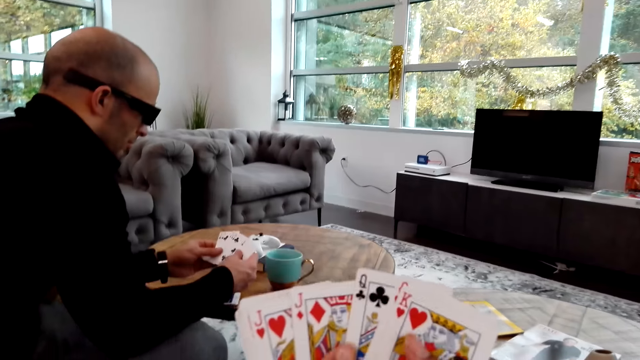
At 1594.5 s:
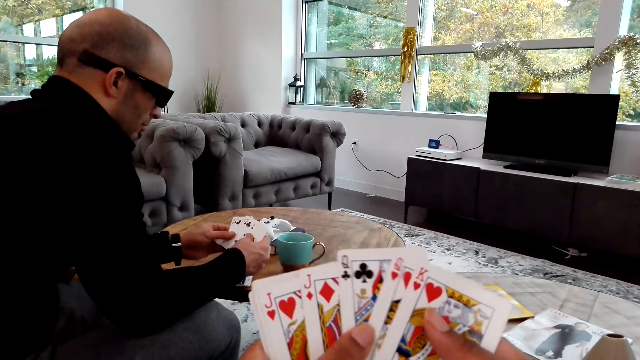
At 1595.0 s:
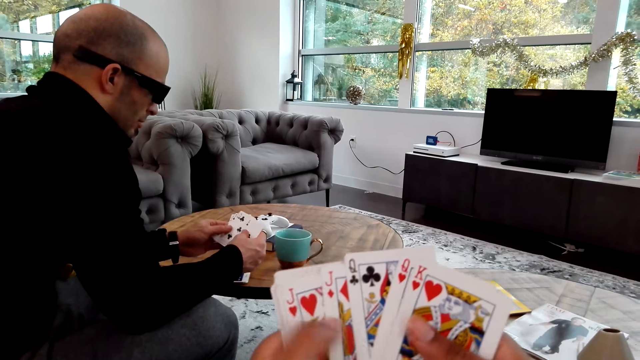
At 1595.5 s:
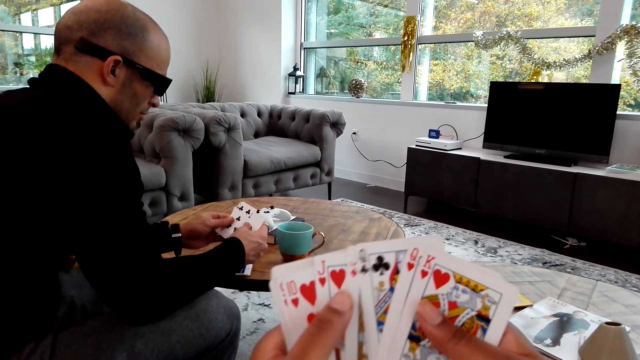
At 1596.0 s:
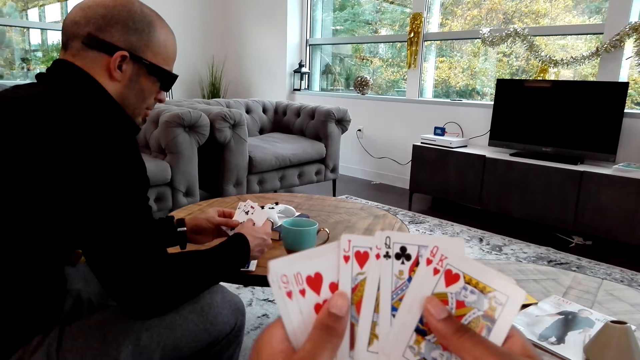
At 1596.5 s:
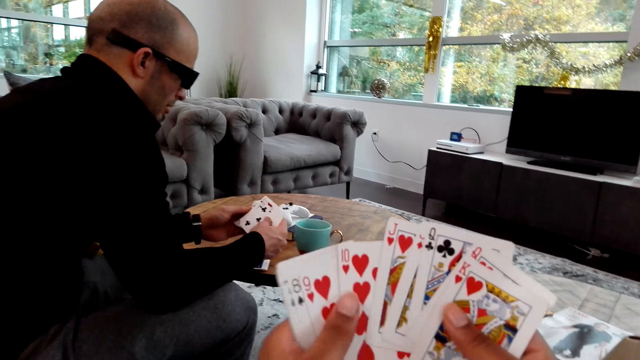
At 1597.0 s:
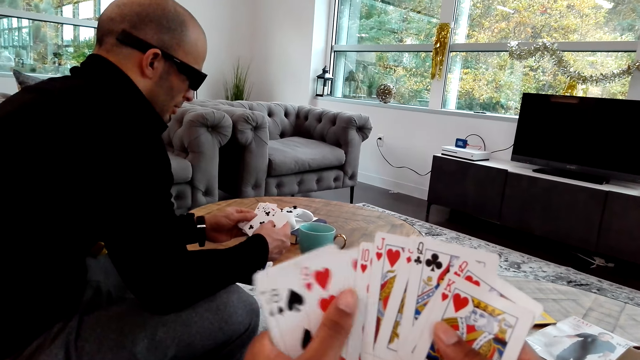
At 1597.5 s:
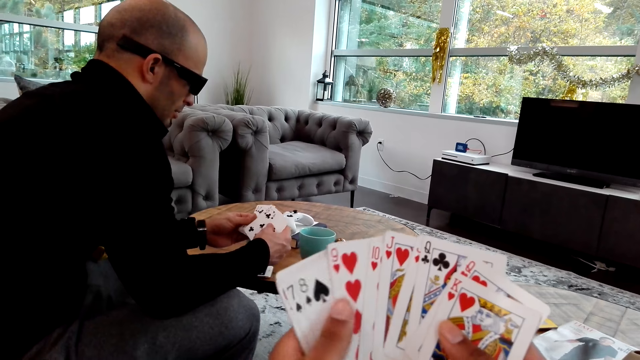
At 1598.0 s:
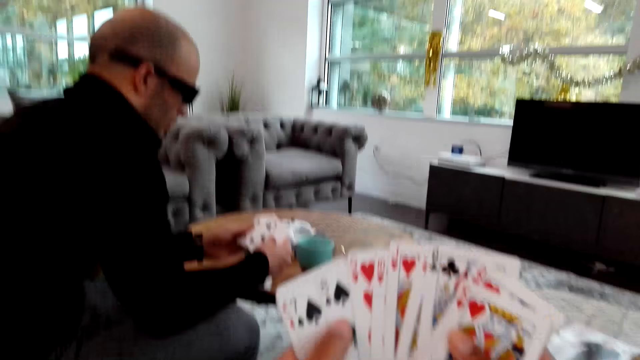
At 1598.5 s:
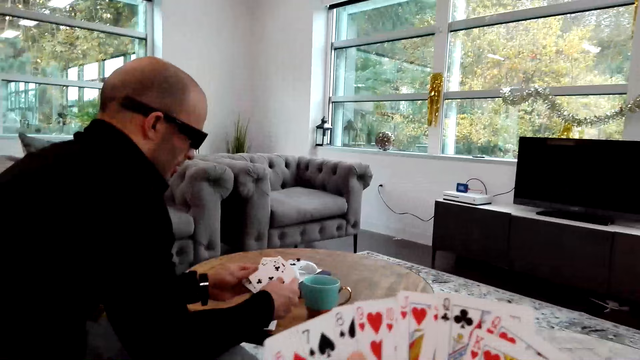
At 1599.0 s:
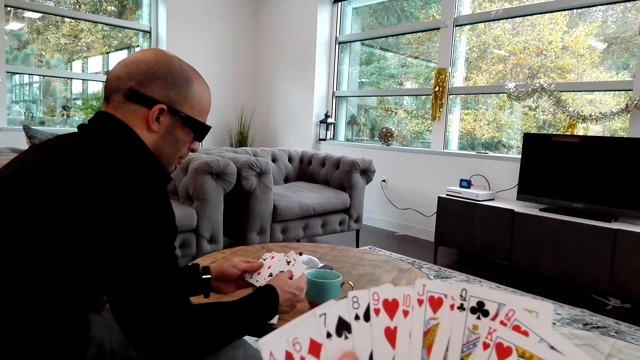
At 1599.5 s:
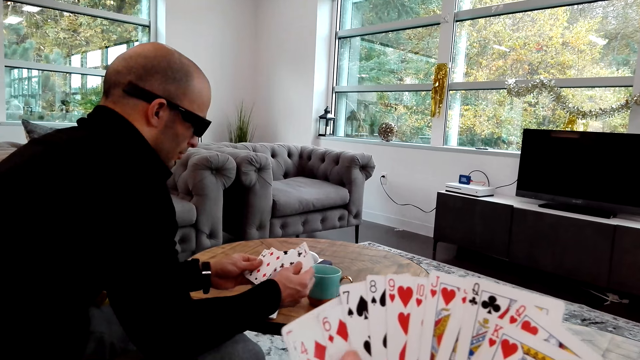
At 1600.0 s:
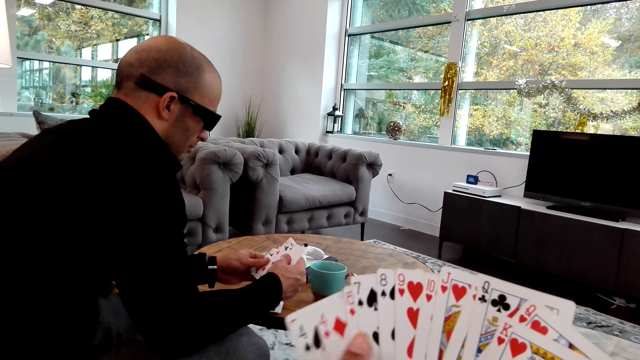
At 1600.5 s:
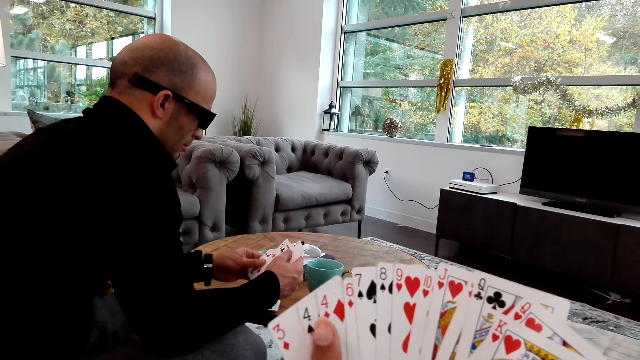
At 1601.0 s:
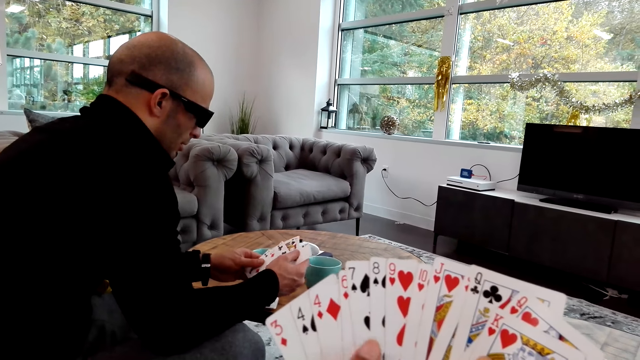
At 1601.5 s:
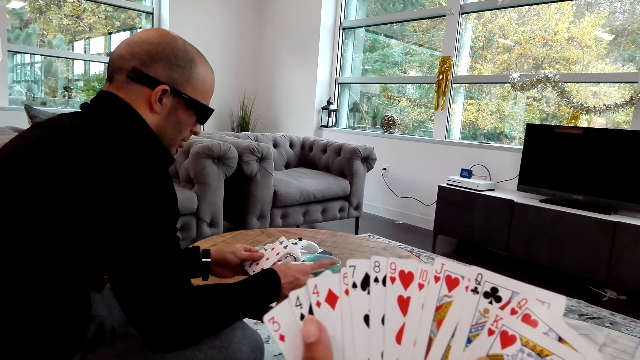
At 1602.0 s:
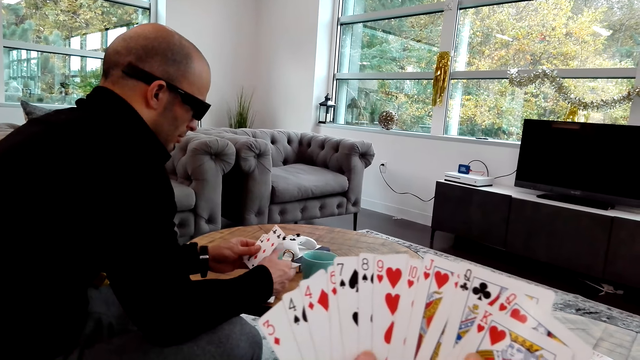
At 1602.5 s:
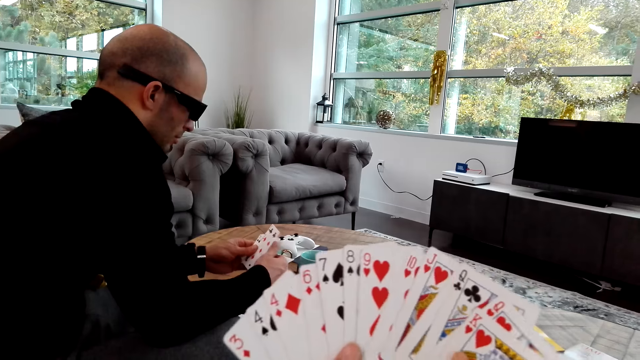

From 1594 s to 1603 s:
A person shuffles the cards.

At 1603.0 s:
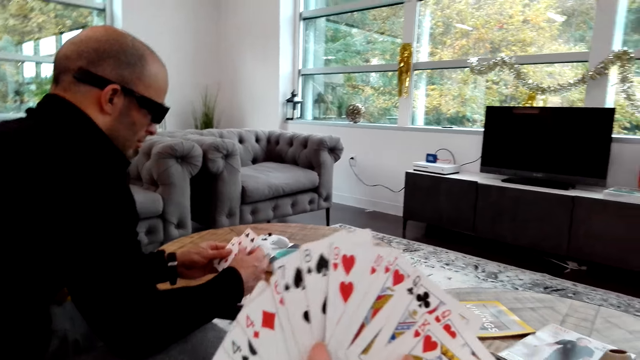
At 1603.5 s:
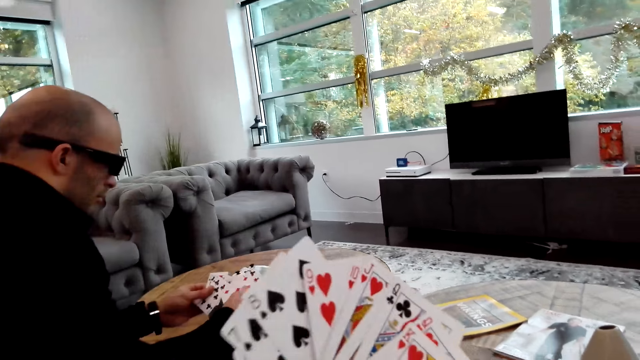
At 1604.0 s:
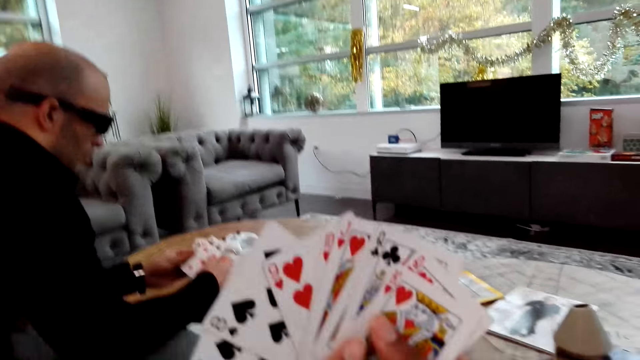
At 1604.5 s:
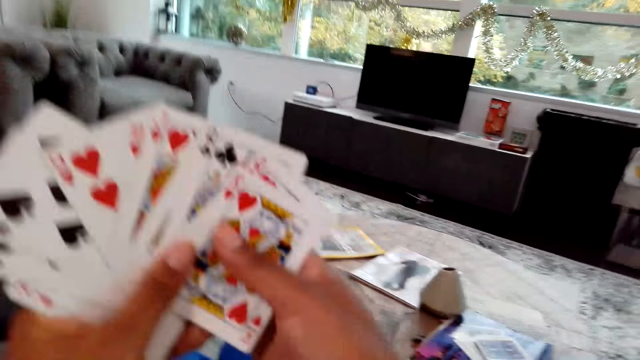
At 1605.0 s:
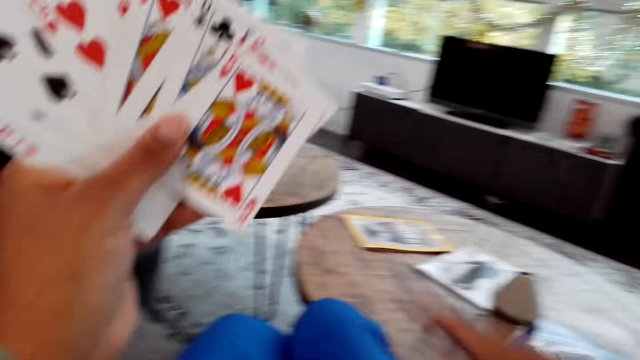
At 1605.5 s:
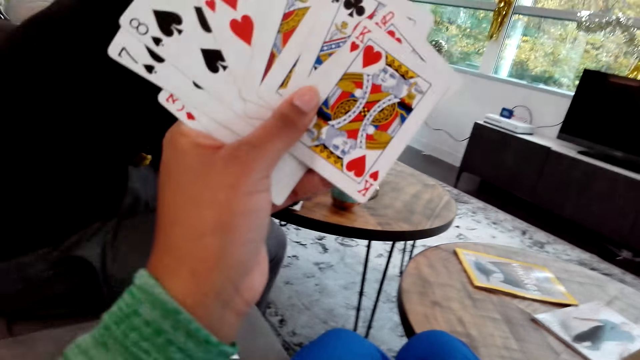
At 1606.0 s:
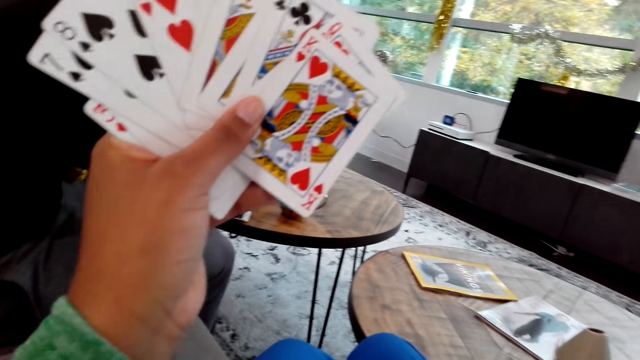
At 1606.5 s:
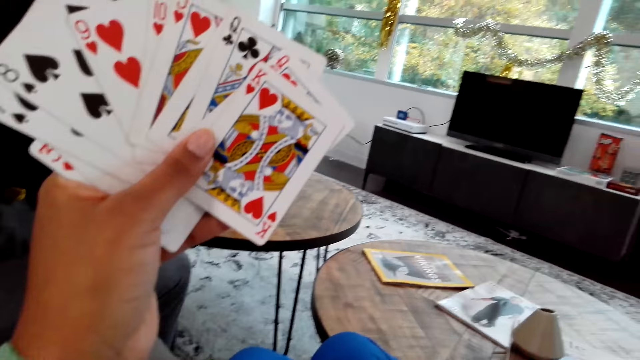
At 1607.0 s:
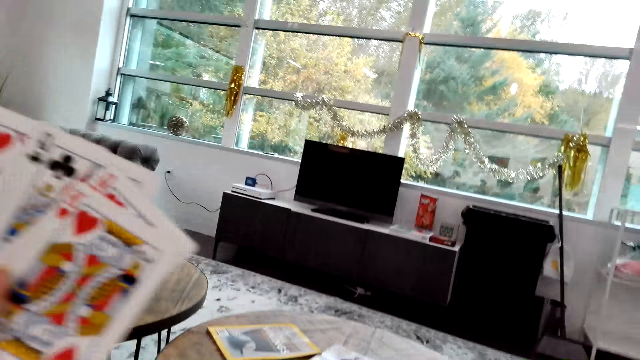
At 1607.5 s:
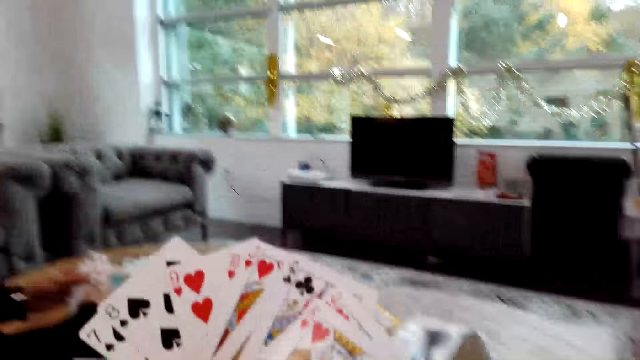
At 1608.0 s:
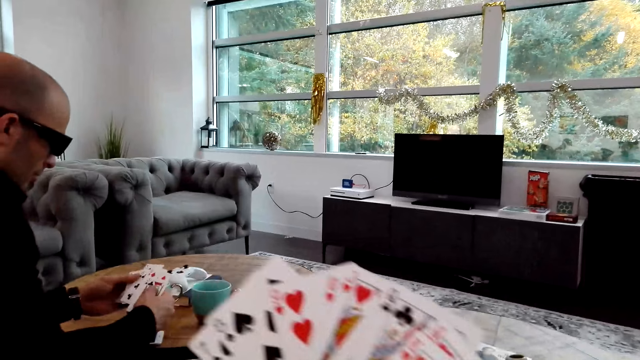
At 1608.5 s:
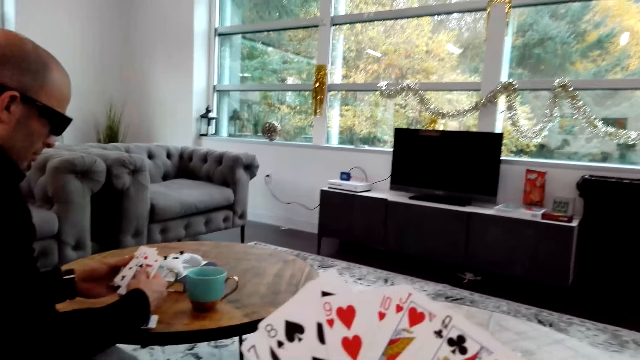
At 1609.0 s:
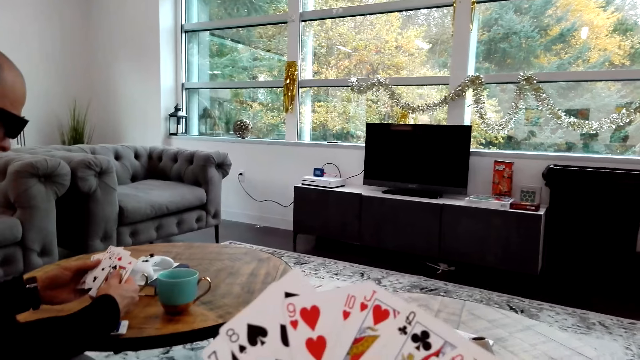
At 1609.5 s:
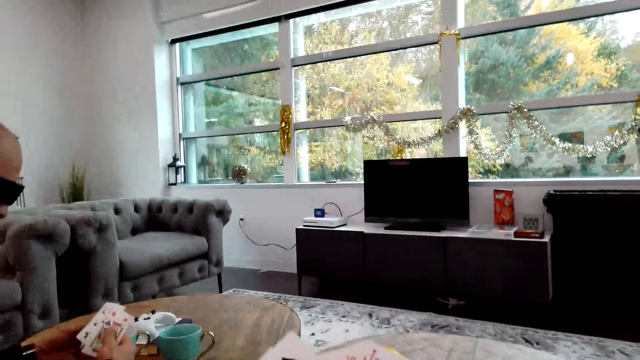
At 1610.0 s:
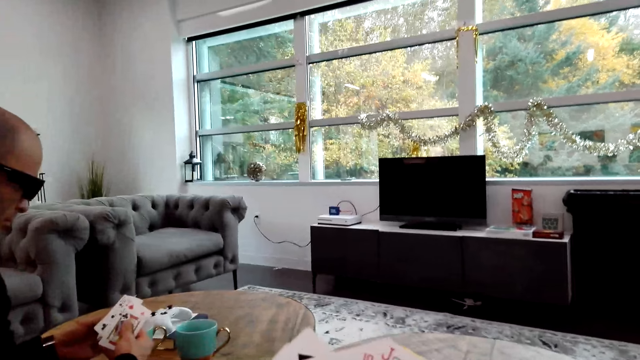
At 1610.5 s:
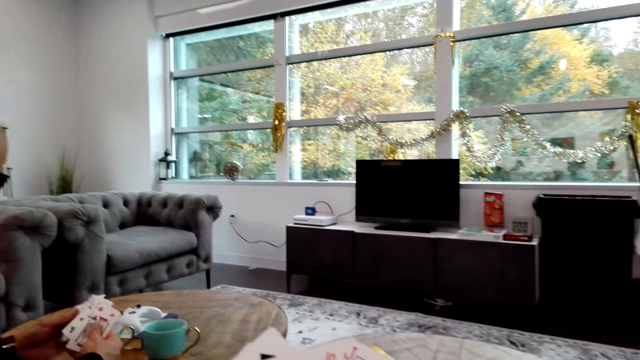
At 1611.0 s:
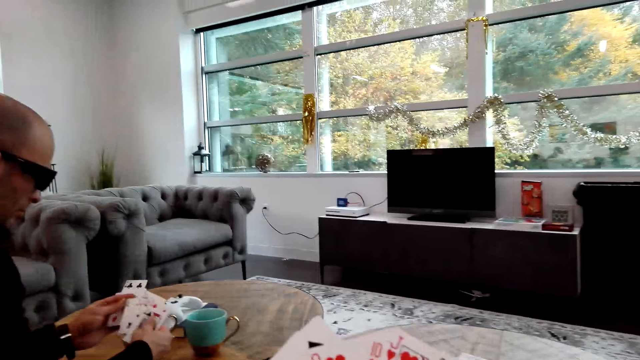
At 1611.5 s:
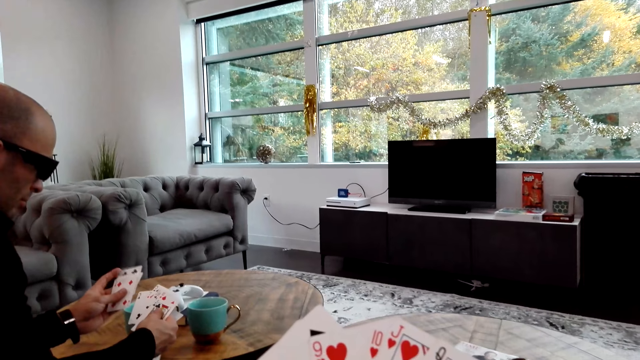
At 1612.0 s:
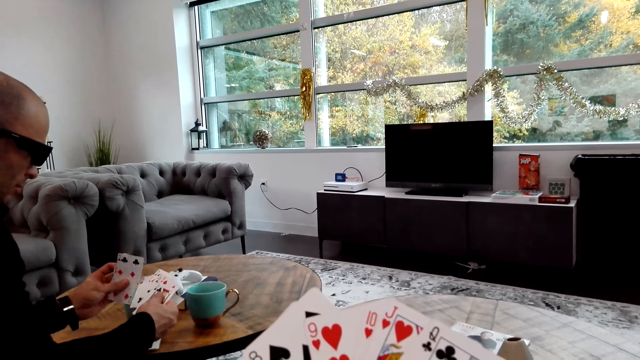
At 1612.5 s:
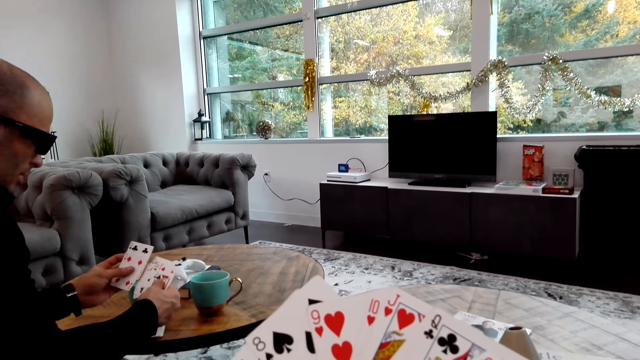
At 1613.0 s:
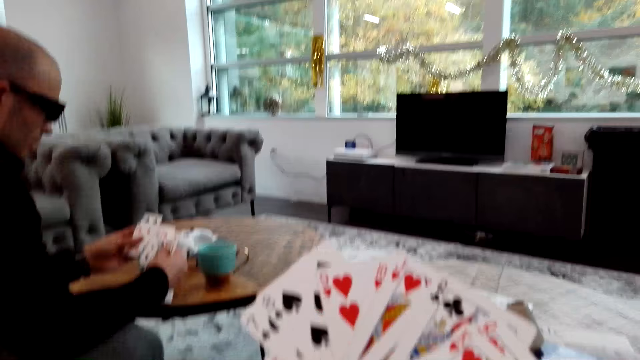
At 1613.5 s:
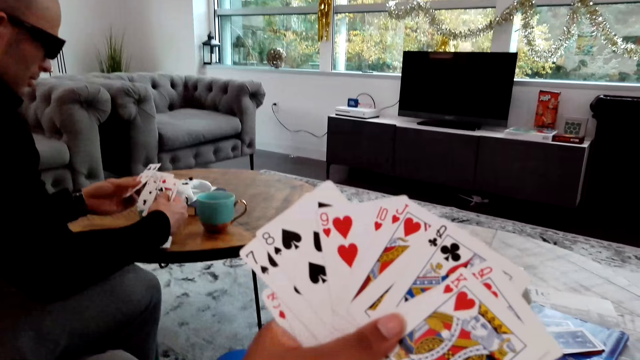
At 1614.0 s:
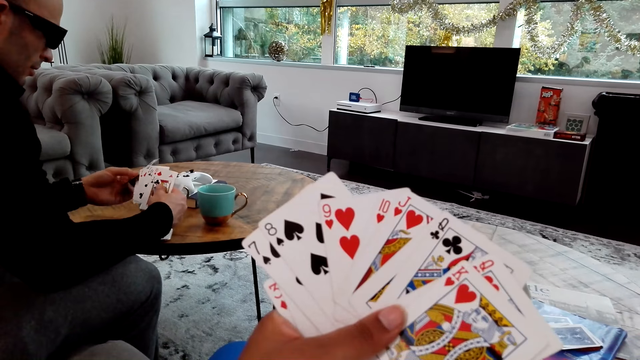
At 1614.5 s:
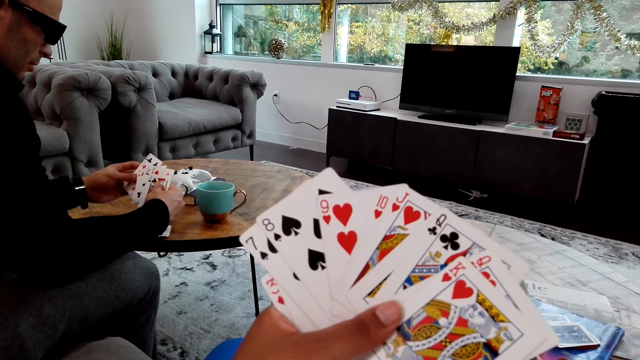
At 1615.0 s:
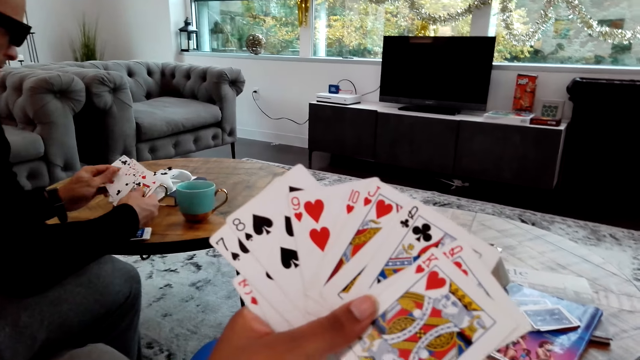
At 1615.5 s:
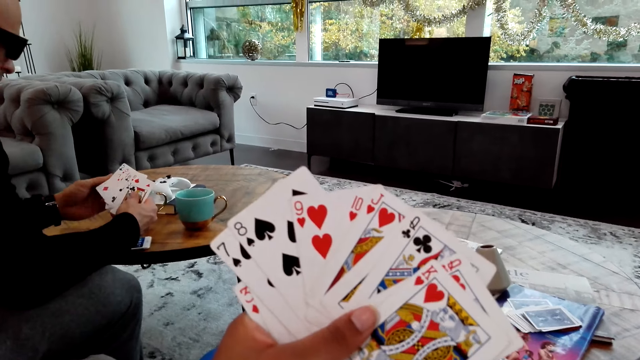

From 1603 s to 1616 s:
The camera wearer holds the cards with one hand. They move the right hand up.
